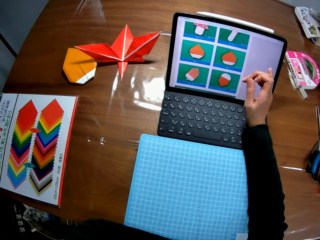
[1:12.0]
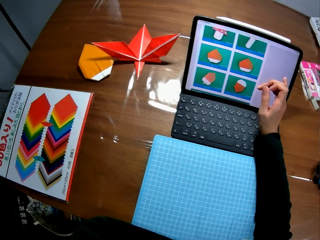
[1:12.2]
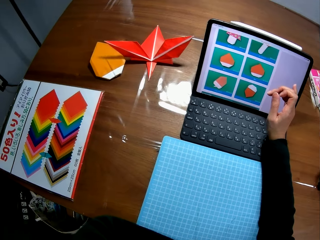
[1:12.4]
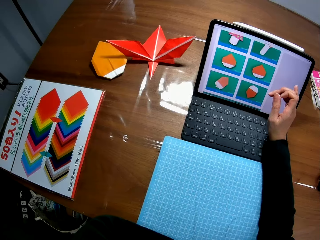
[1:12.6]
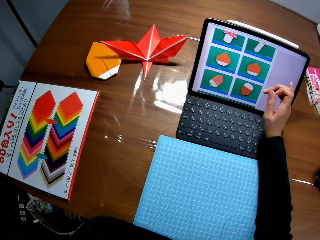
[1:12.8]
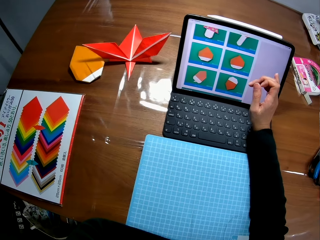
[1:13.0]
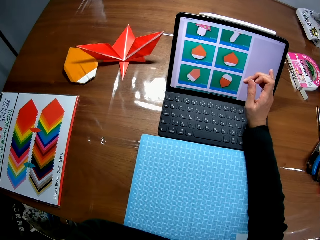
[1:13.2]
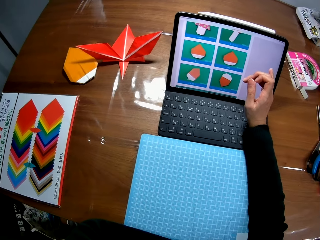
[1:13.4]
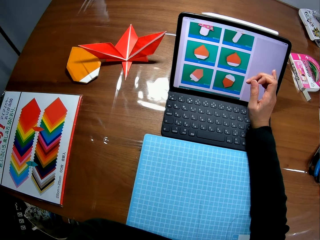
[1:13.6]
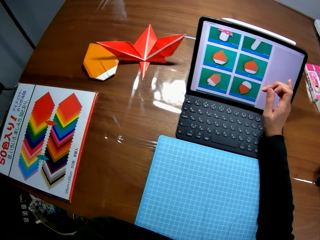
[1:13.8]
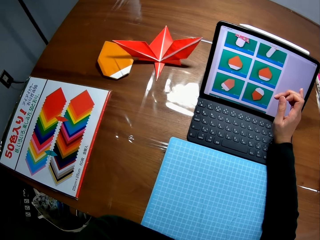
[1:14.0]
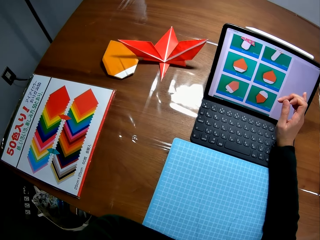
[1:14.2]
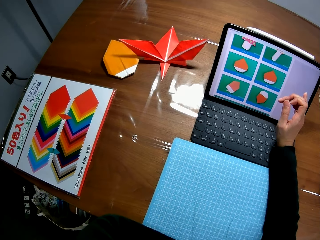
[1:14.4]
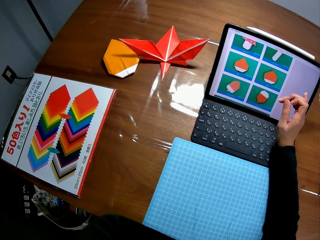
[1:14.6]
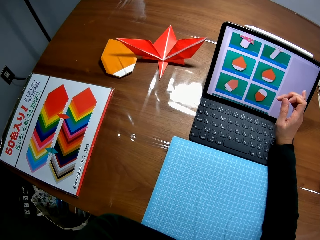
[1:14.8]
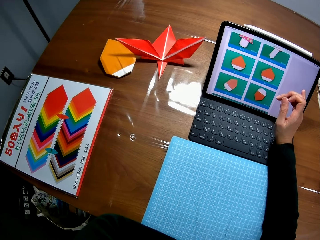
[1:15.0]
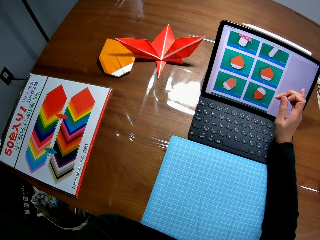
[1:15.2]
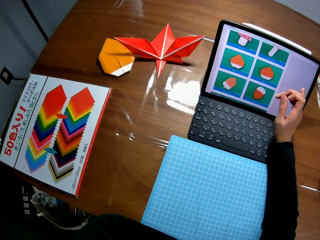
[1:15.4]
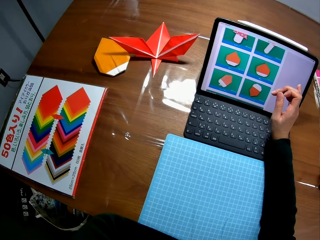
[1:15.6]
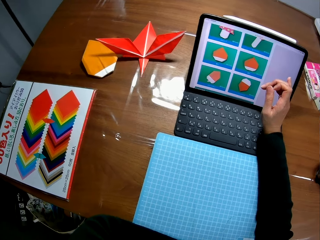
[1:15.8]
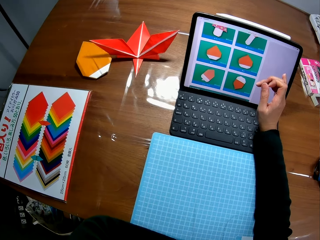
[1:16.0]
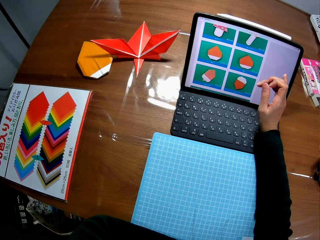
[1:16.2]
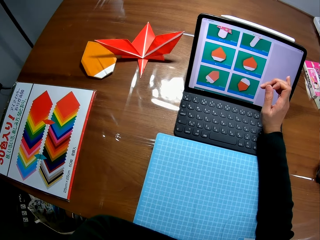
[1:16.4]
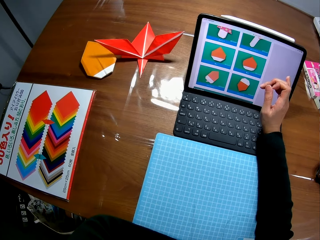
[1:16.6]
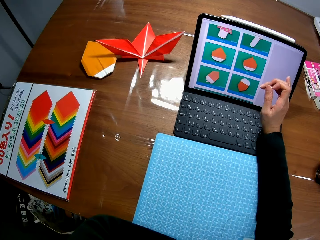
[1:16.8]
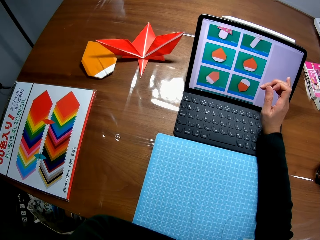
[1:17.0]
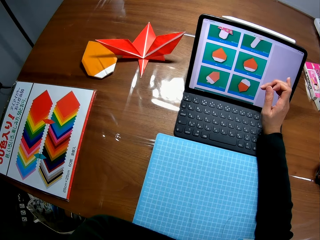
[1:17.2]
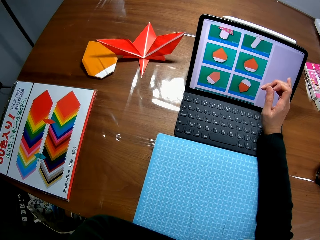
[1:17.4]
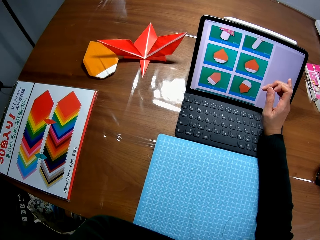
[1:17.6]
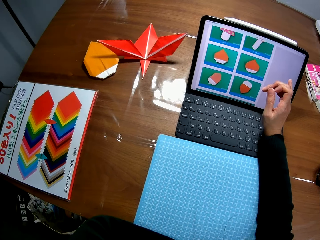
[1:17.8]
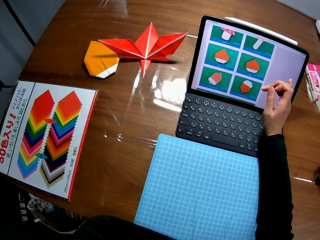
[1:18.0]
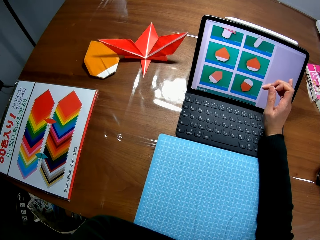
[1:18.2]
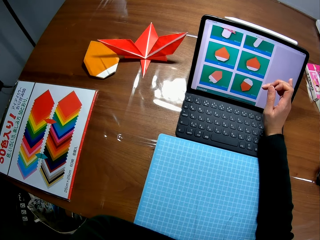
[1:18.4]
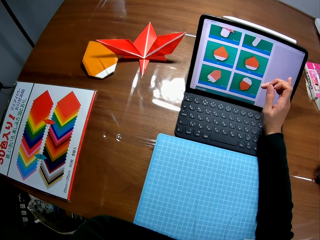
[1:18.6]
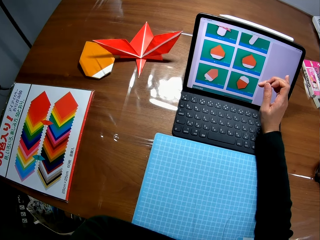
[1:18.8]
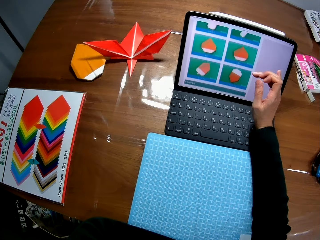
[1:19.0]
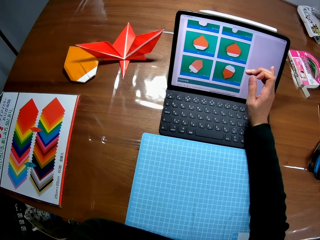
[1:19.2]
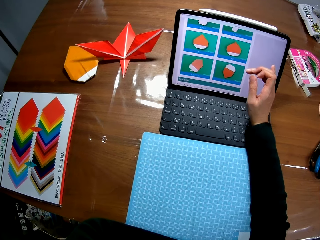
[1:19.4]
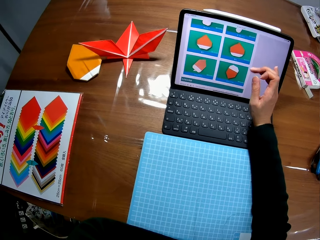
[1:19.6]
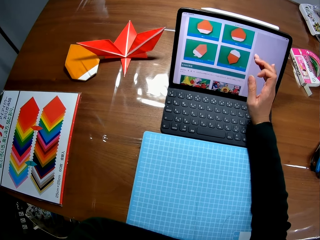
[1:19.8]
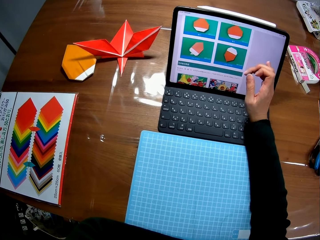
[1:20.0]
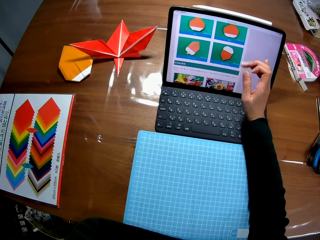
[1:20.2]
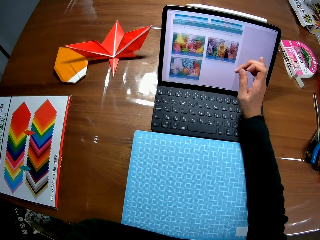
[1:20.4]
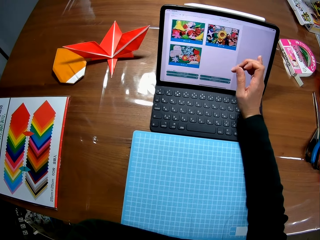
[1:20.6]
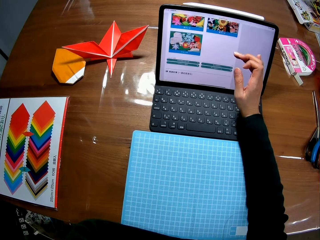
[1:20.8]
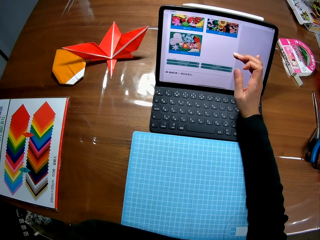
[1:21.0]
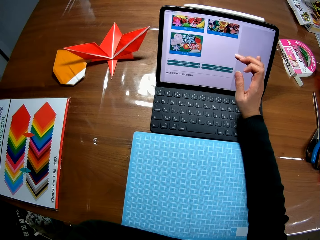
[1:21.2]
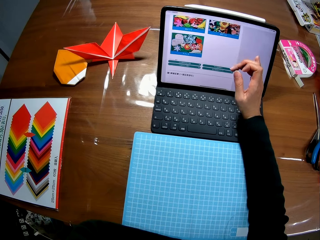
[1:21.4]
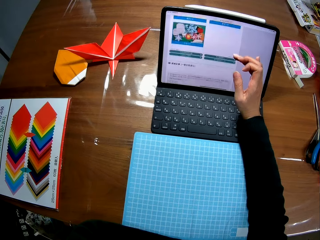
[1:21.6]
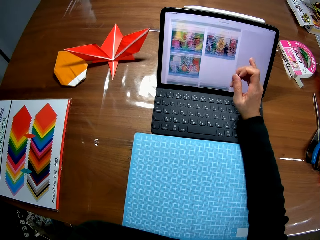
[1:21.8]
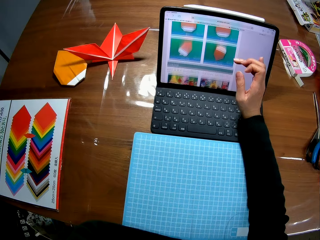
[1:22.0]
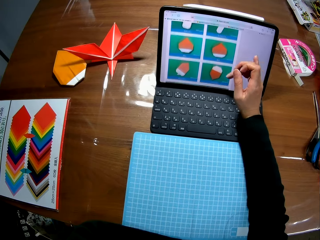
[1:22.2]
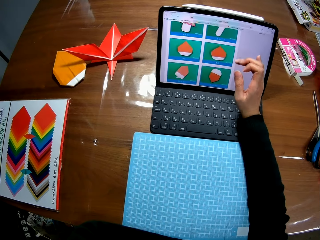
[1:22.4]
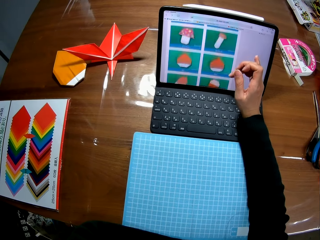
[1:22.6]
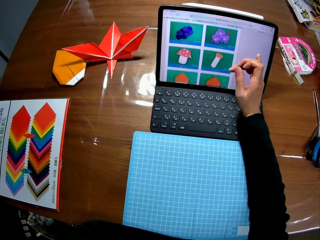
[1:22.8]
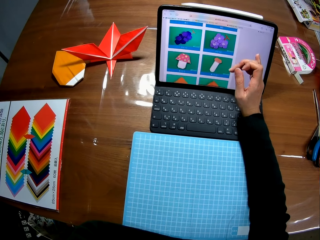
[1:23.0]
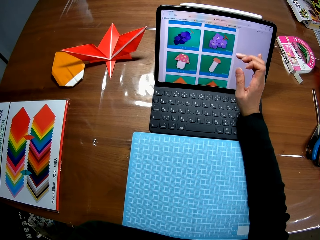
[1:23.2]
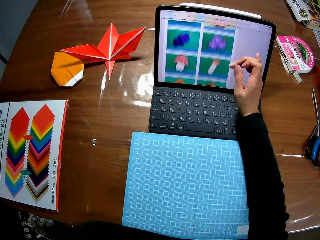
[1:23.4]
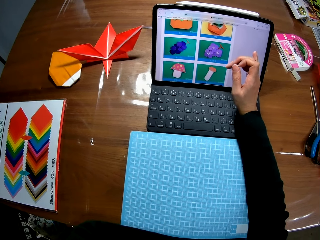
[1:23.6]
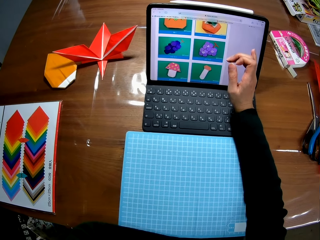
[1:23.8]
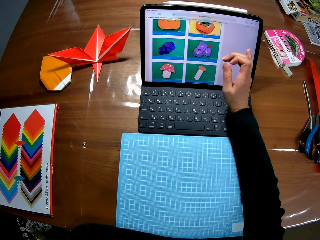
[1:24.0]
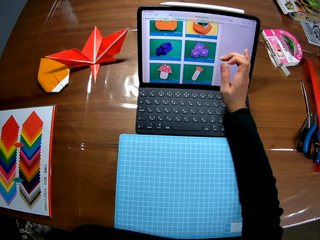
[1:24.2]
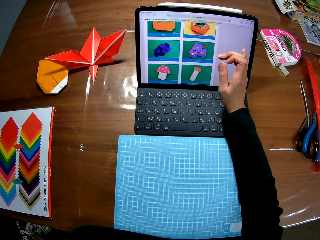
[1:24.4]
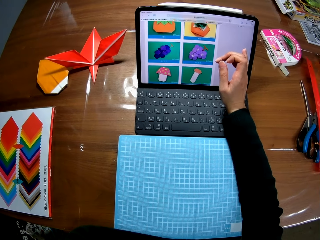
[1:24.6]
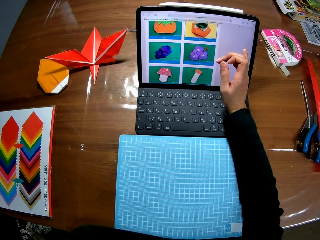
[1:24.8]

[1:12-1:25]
The camera wearer touches the laptop screen.

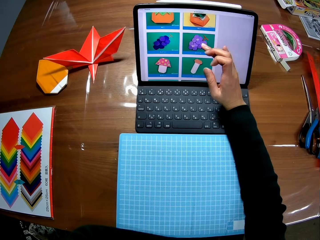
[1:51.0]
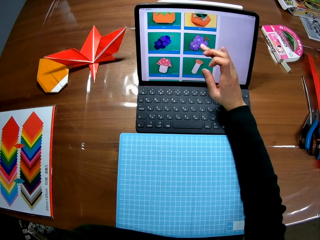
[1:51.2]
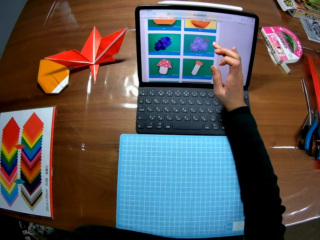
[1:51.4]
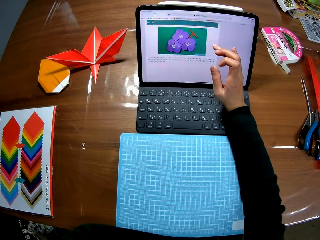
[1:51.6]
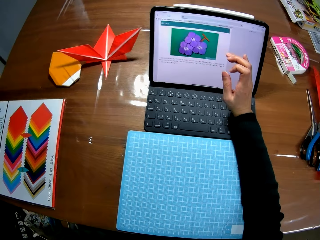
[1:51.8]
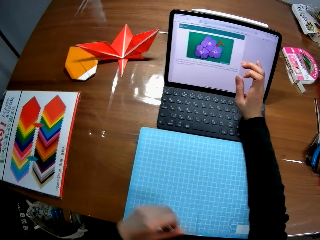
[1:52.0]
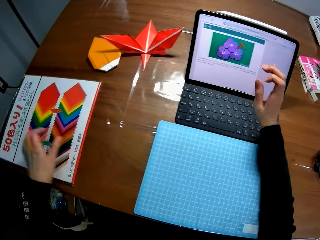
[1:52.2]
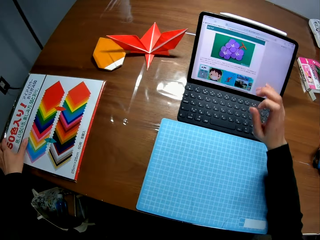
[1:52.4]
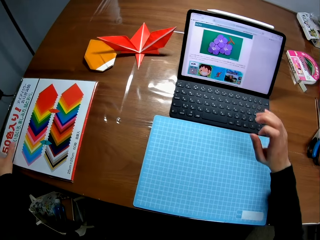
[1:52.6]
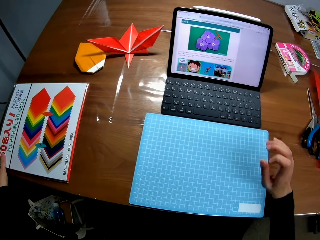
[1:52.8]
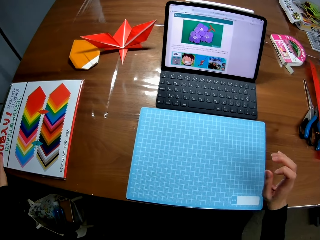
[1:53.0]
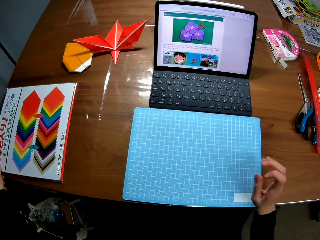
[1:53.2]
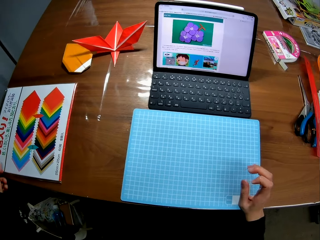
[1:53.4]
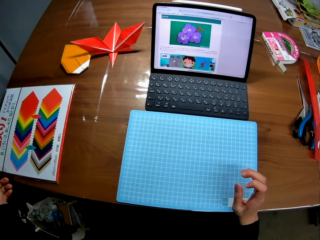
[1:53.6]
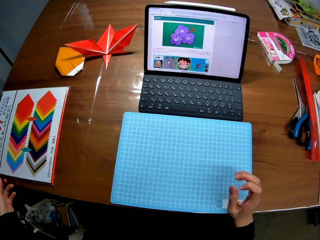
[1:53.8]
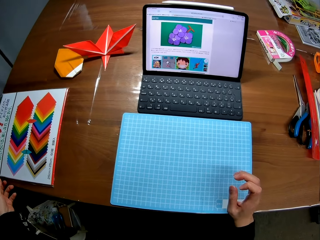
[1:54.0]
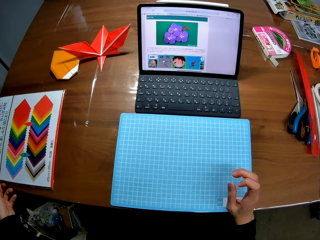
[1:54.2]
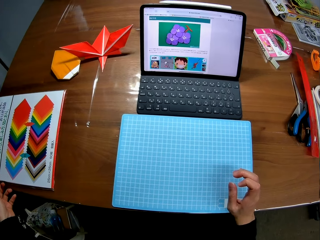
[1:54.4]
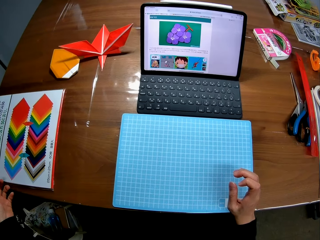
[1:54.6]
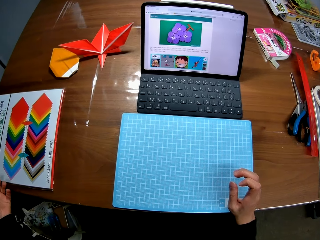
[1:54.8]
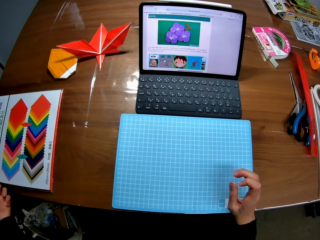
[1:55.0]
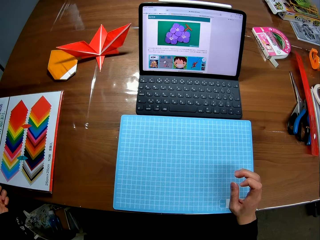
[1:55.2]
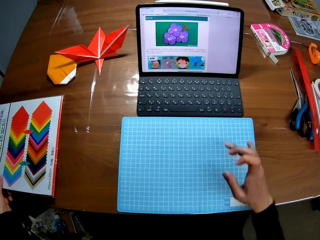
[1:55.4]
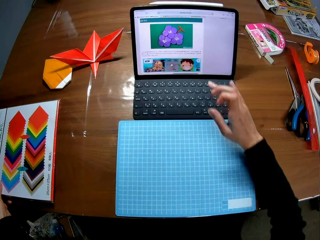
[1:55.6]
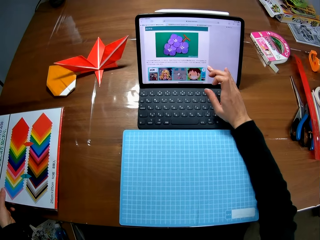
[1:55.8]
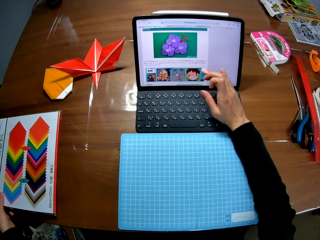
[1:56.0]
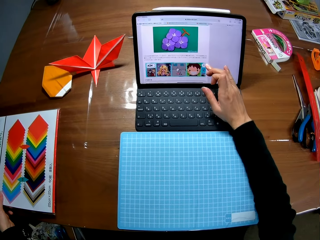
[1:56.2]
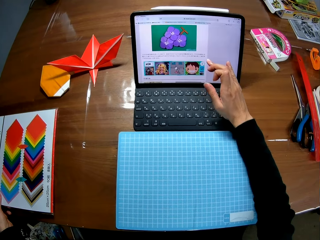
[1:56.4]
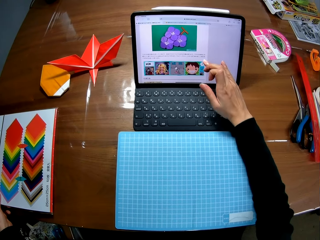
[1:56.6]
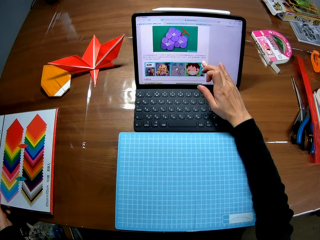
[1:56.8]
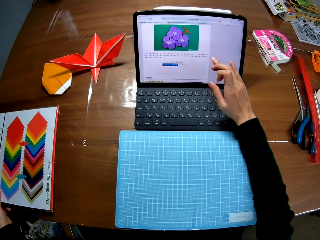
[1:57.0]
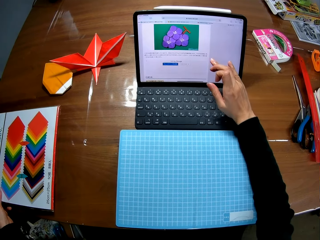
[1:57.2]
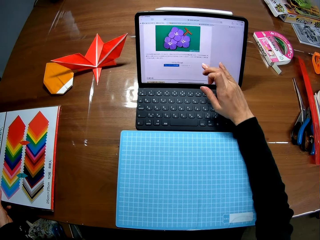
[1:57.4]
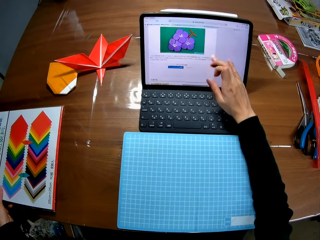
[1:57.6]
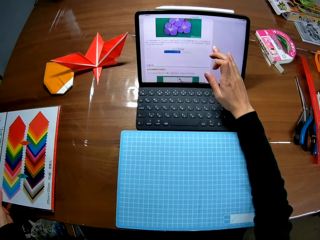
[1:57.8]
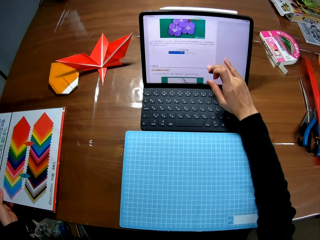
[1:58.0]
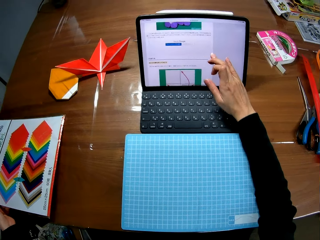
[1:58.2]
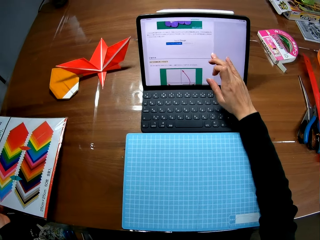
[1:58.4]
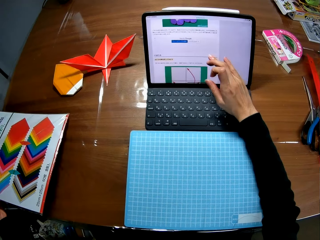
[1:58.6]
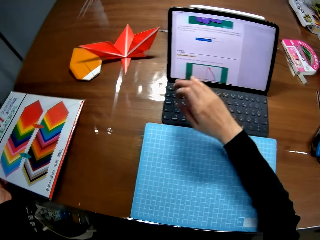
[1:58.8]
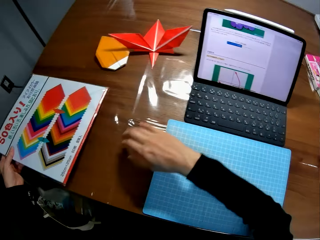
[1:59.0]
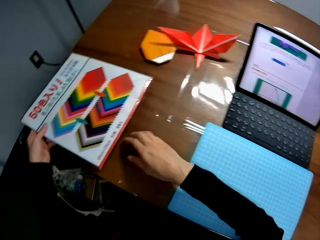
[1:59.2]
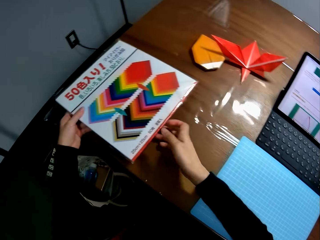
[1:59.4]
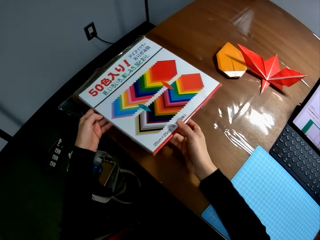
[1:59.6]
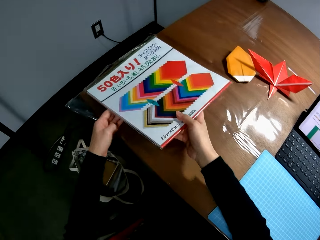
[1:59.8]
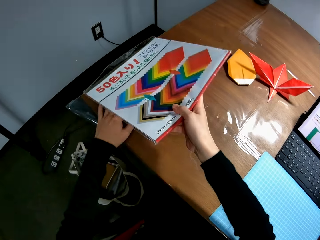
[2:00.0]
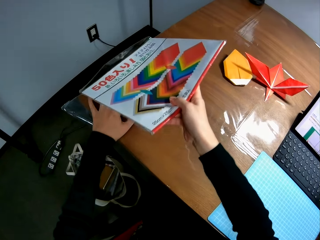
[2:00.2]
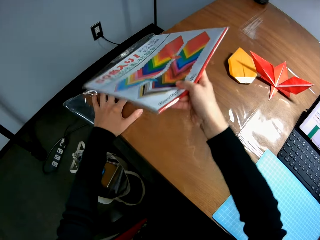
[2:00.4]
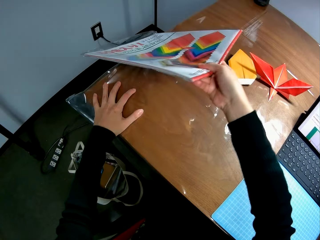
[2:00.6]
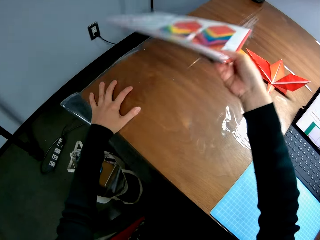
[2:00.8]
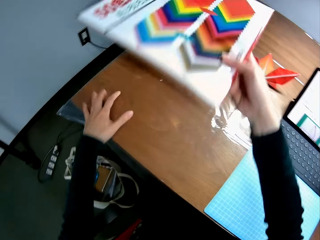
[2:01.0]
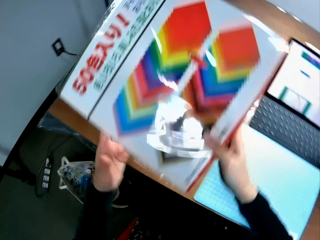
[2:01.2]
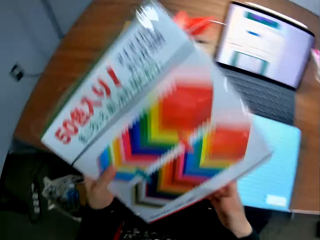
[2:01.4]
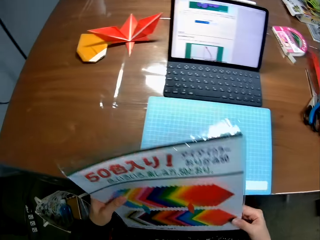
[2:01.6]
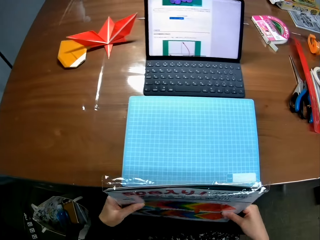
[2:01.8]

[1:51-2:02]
The camera wearer touches the folder on the table. They move a hand. They scroll the laptop. They touch the screen. They pick up the folder. They hold up a file.
